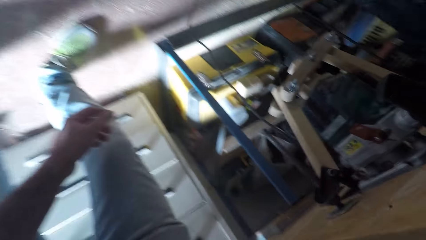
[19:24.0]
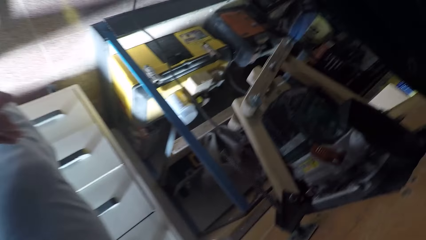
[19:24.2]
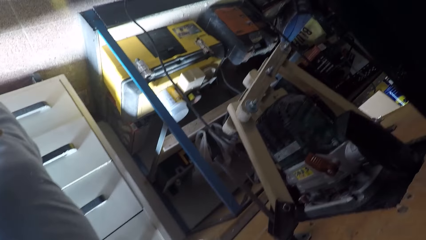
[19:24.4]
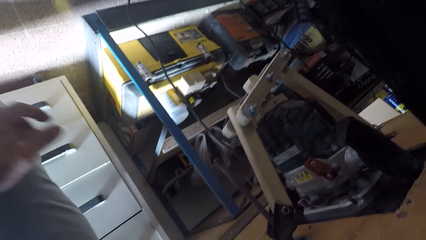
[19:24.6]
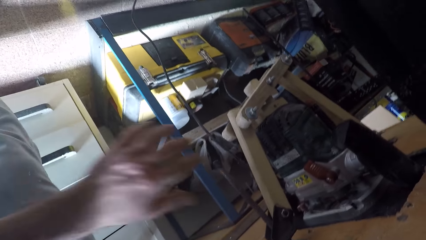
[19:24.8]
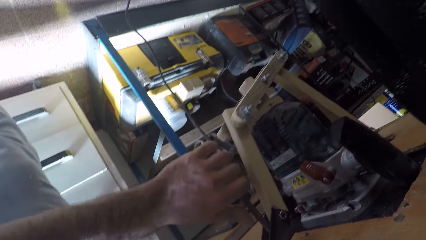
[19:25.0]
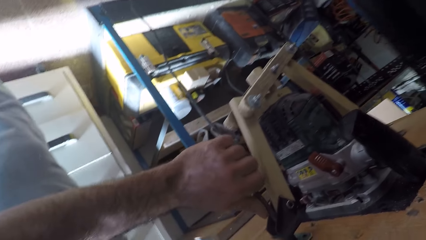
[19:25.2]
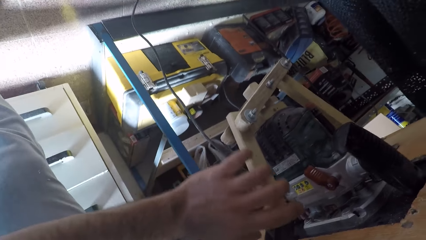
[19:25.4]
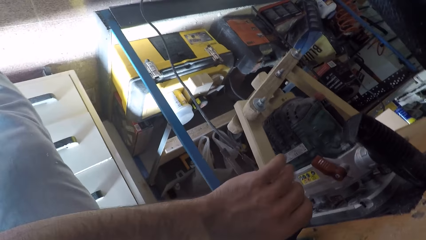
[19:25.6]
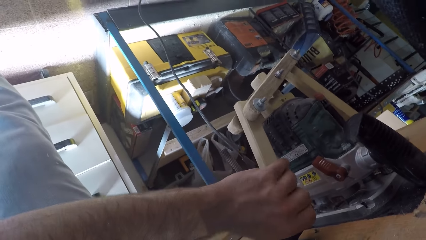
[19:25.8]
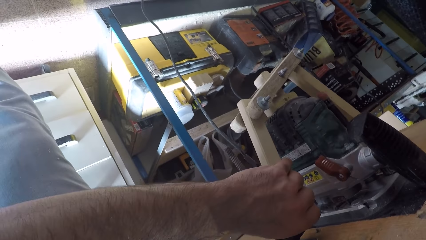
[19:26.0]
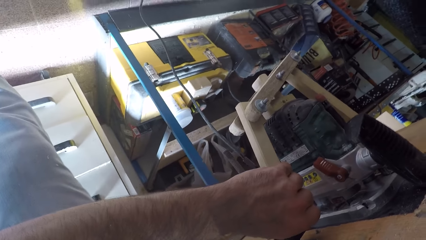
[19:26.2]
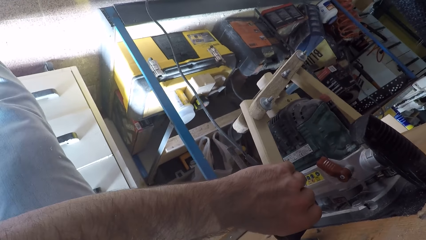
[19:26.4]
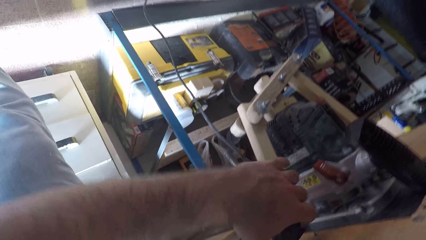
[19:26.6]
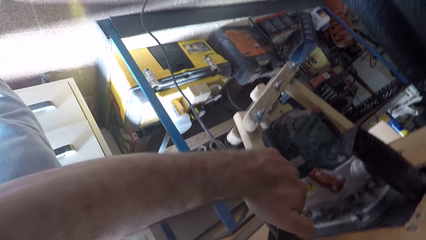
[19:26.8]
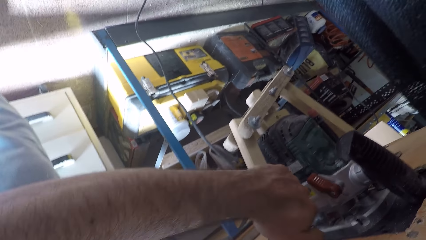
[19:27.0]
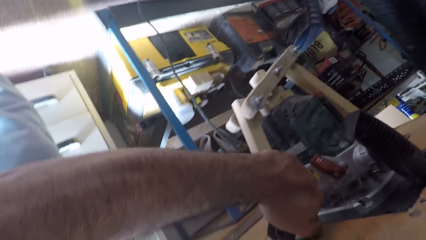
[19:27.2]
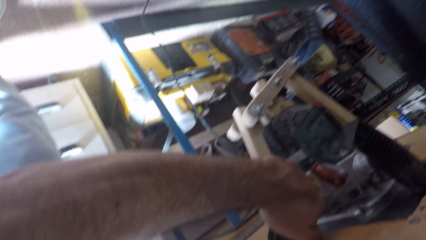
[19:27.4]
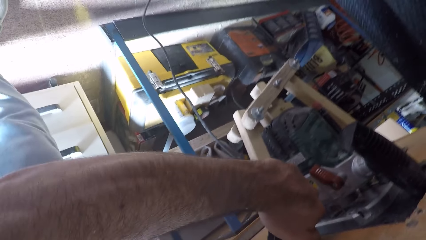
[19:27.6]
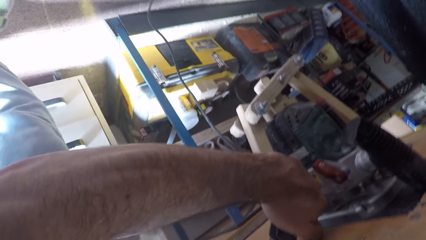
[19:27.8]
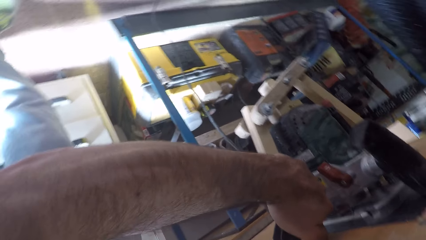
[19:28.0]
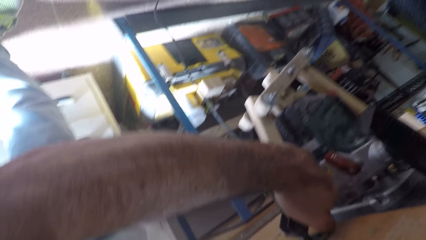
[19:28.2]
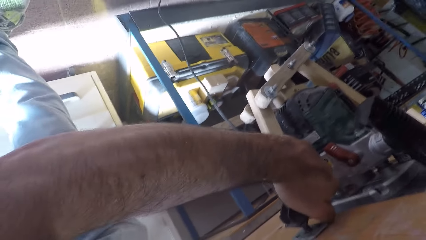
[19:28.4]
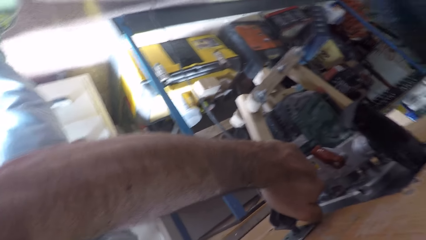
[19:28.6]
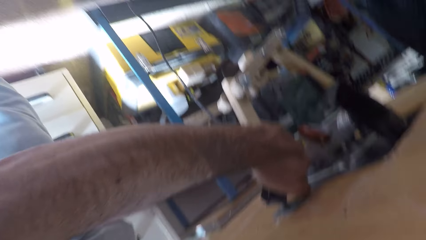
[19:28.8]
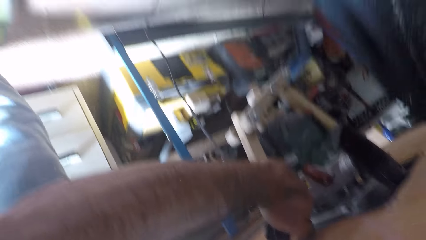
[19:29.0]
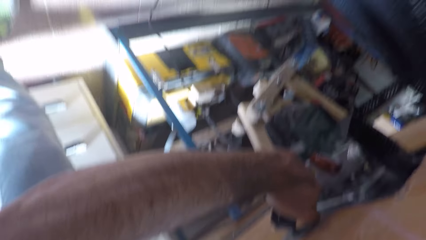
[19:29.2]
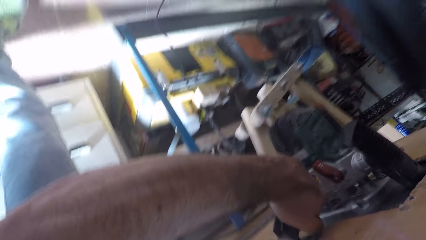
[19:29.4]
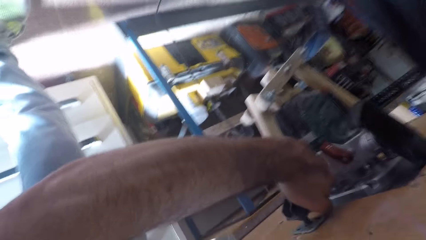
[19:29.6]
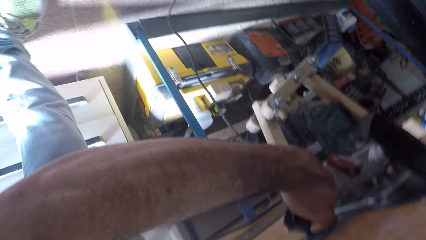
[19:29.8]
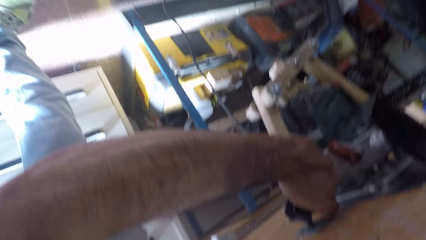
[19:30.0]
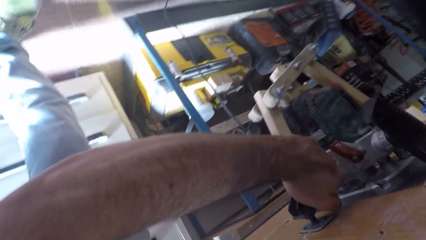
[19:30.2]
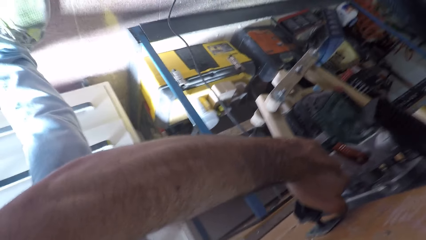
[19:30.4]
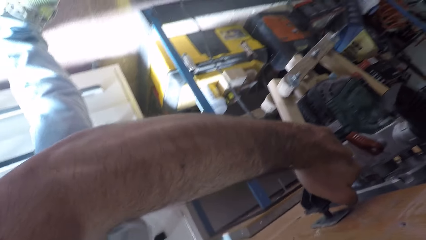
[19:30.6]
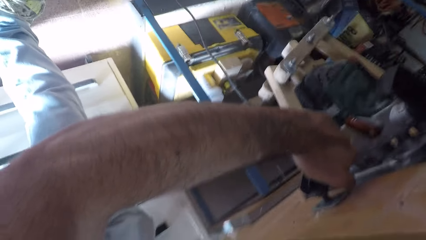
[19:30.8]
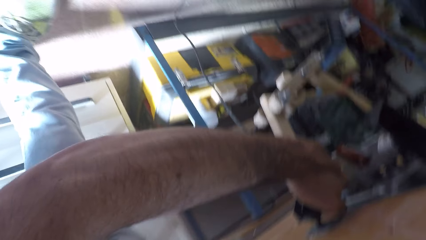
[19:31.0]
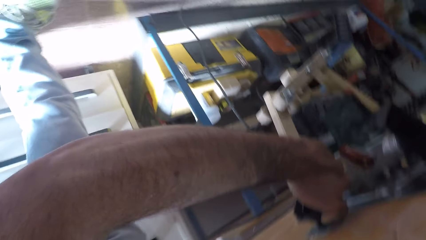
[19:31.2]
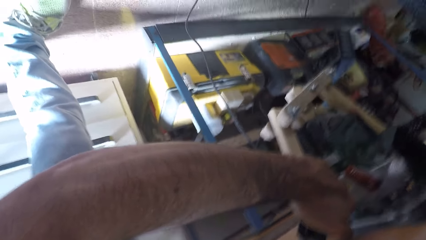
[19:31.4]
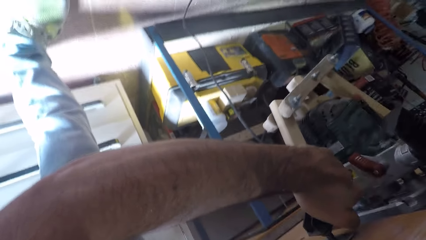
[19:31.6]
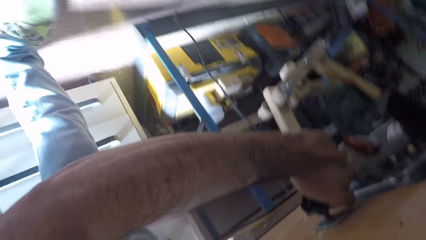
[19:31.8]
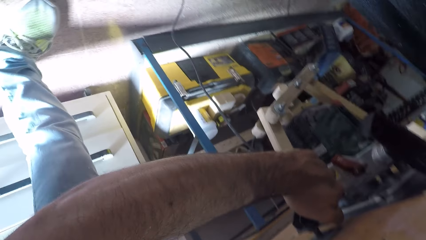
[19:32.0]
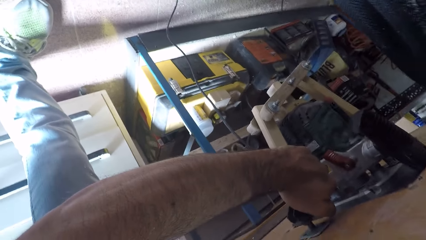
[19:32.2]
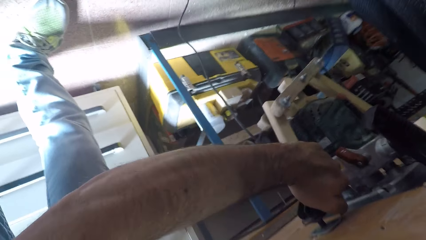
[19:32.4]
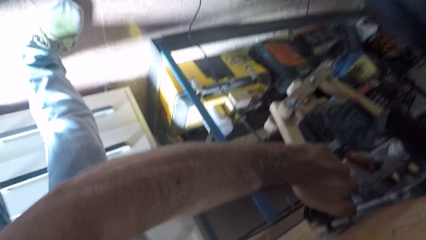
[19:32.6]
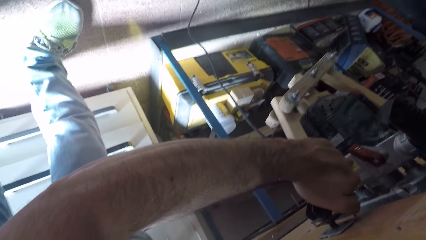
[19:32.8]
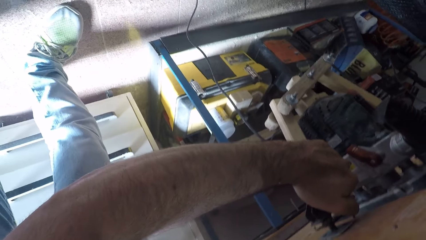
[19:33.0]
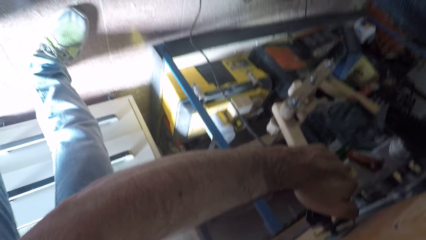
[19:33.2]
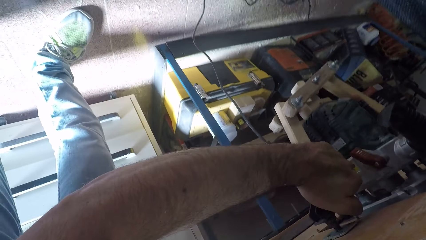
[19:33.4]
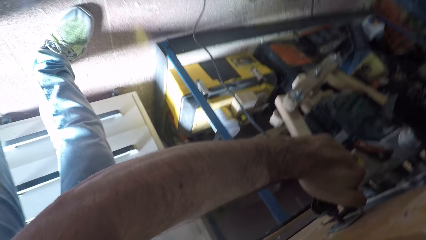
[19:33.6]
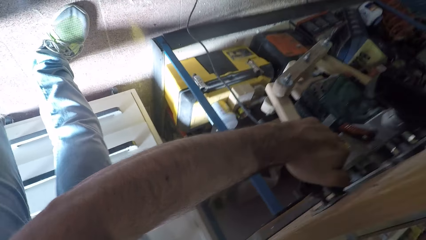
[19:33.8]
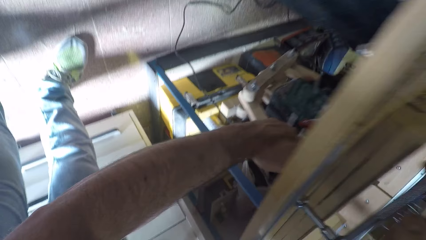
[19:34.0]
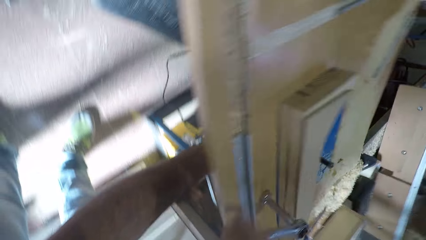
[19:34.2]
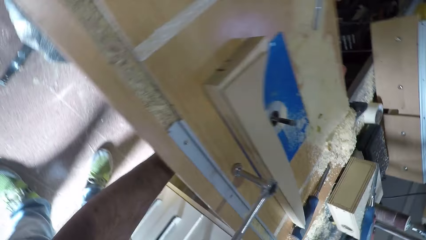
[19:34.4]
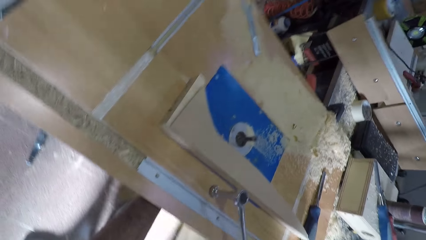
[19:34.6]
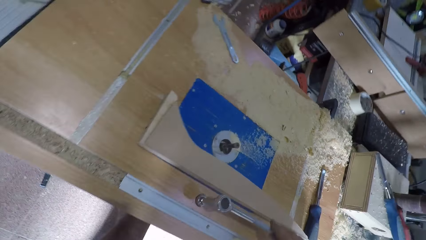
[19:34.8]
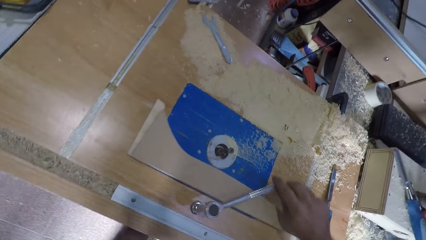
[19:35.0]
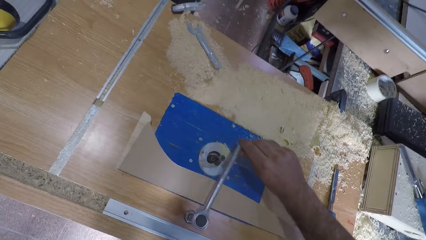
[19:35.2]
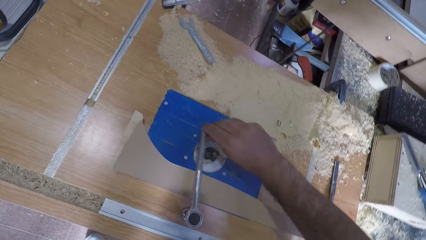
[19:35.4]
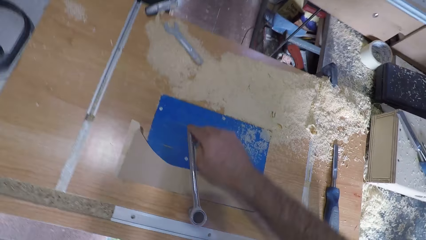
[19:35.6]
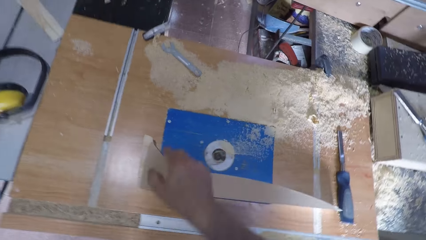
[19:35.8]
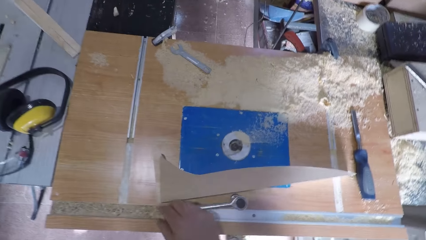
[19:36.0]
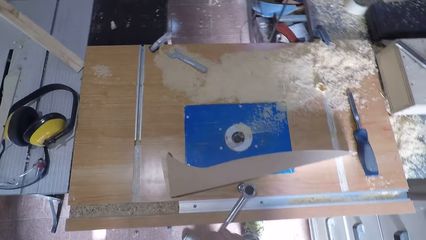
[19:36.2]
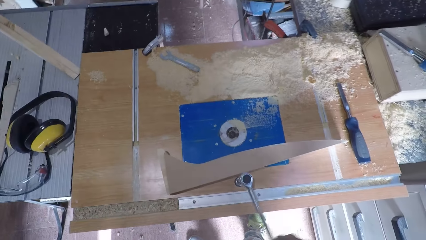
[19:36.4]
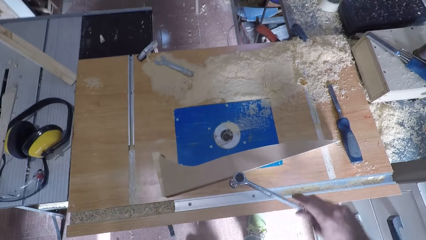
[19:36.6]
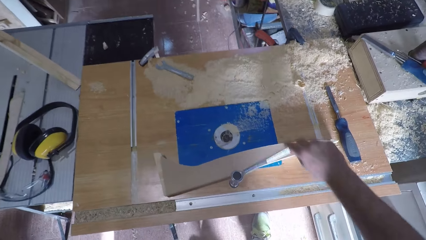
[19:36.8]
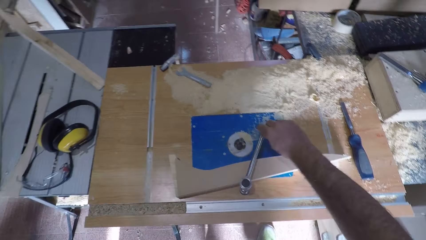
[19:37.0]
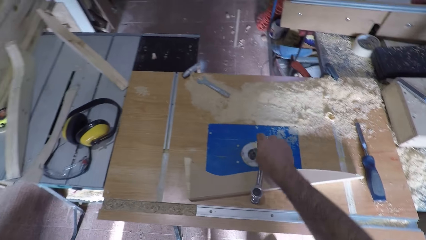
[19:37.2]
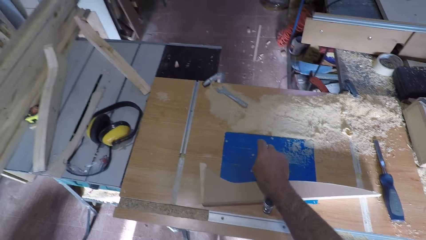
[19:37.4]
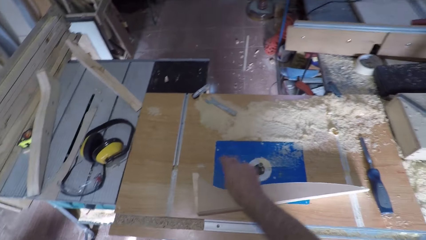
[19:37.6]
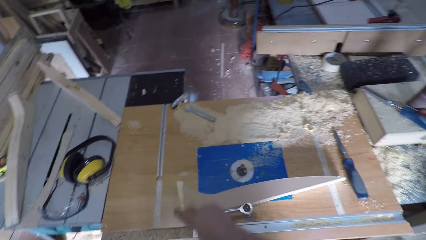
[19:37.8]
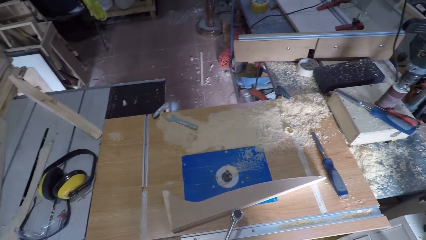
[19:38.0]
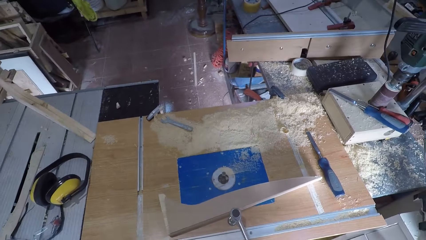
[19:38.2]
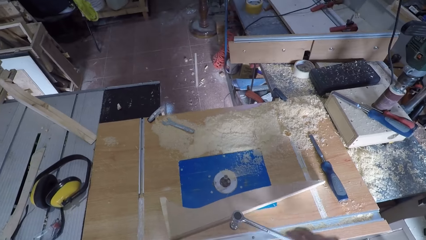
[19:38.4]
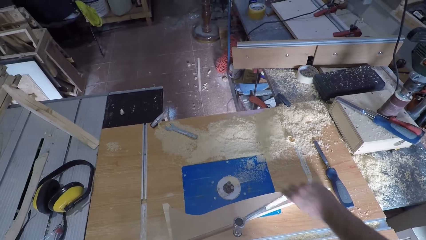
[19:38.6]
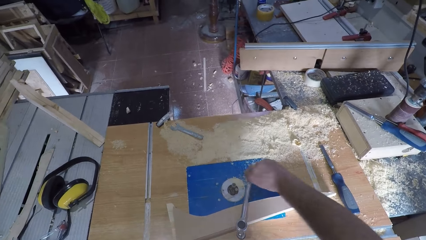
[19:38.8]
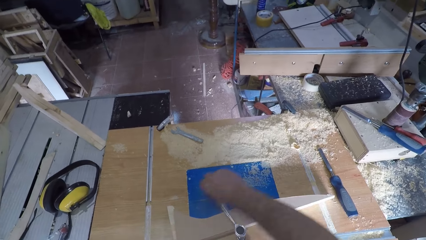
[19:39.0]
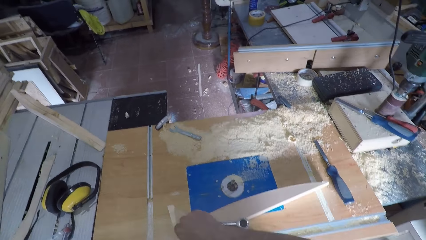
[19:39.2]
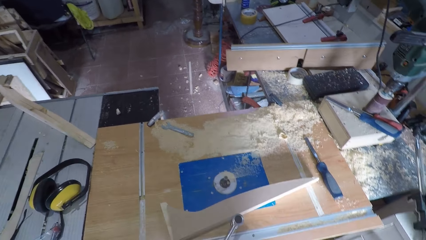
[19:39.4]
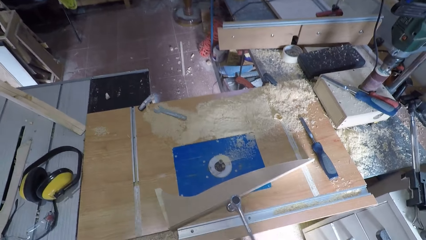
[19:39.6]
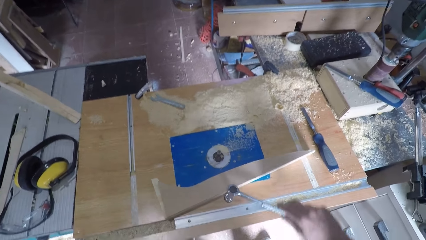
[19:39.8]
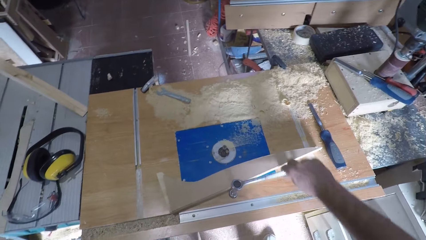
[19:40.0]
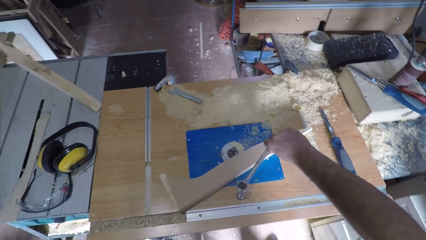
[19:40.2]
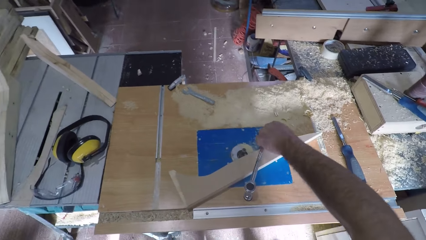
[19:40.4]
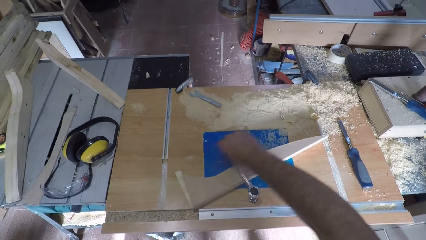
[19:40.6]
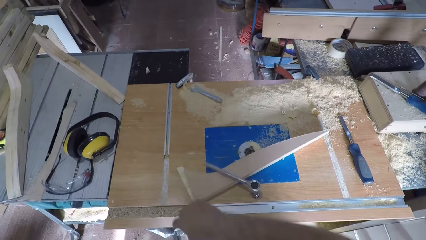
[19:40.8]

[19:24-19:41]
The camera wearer bends. He adjusts the engine under the table saw with his left hand. He holds part of the curving machine. He pulls part of the curving machine. He loosens the knot screw on the table saw. He rotates the spanner.
